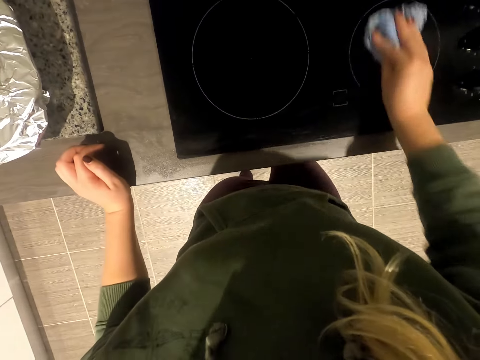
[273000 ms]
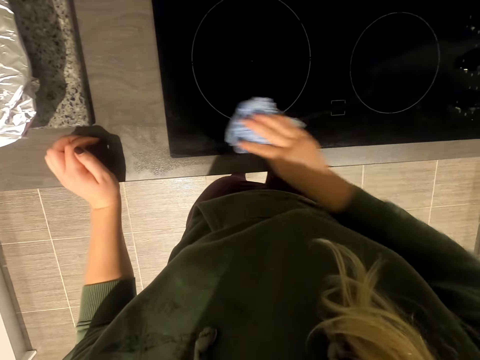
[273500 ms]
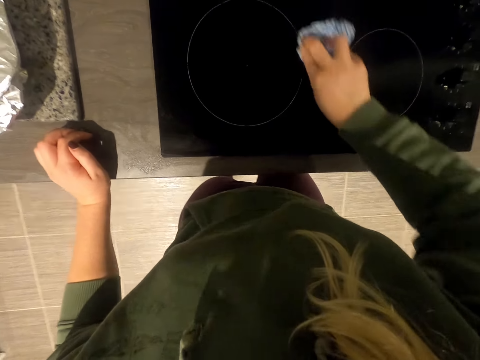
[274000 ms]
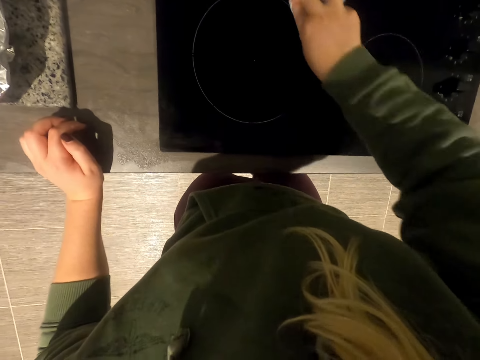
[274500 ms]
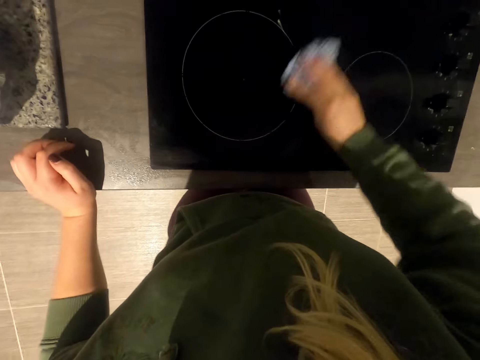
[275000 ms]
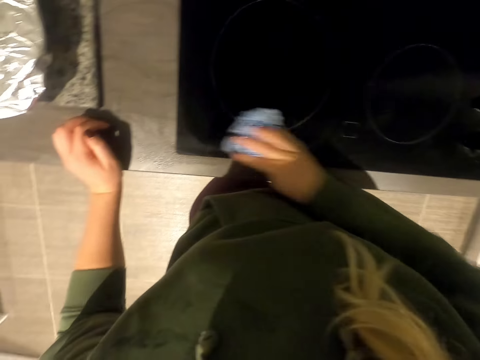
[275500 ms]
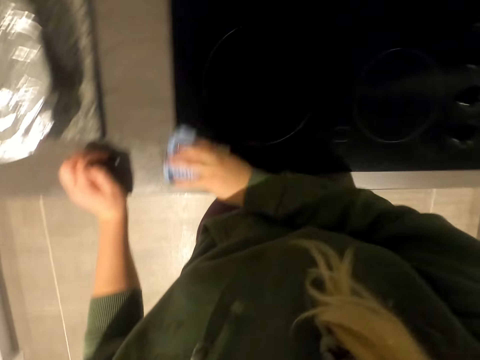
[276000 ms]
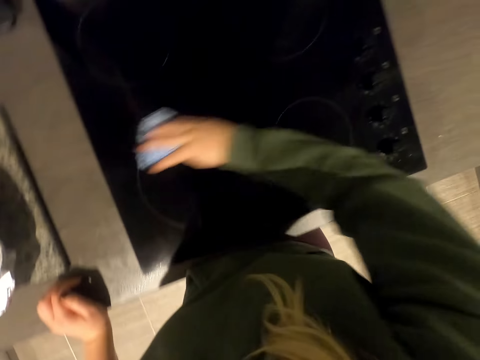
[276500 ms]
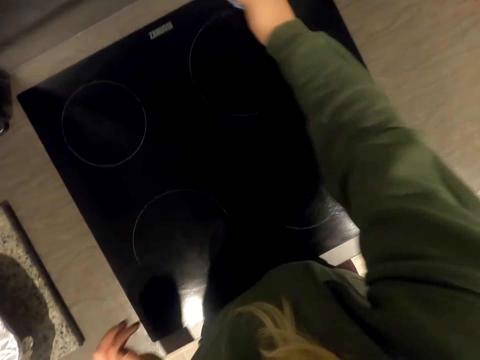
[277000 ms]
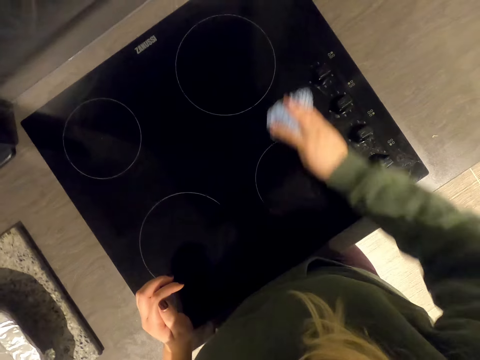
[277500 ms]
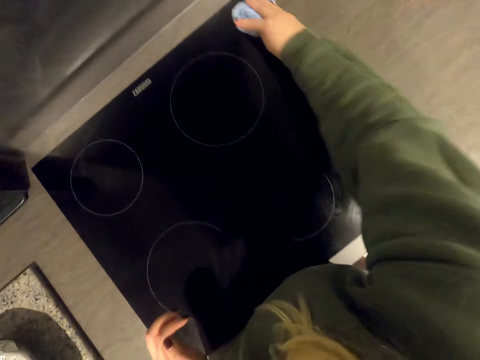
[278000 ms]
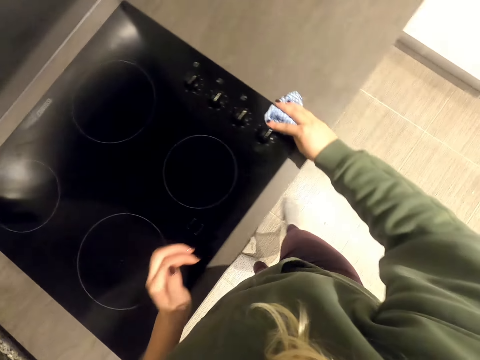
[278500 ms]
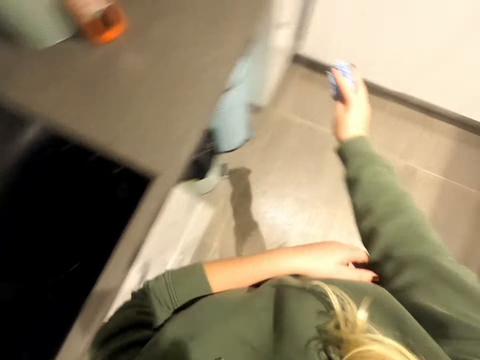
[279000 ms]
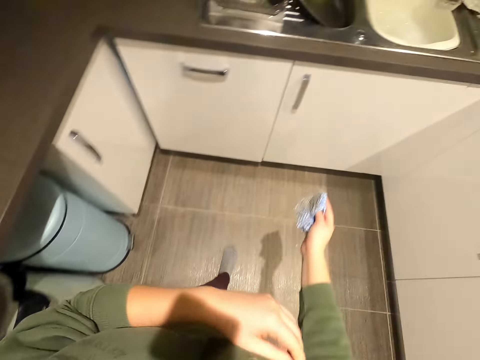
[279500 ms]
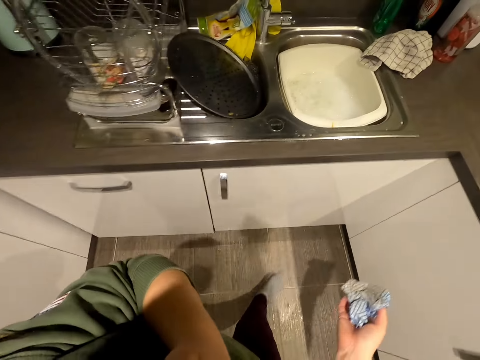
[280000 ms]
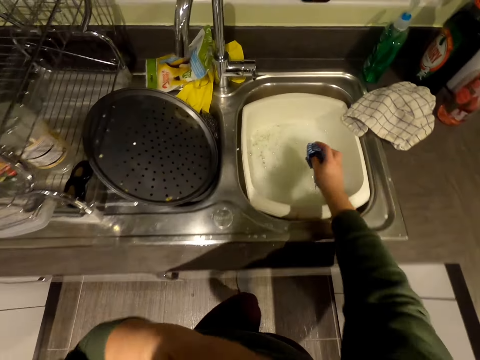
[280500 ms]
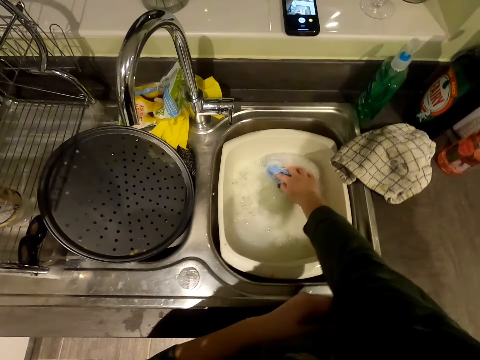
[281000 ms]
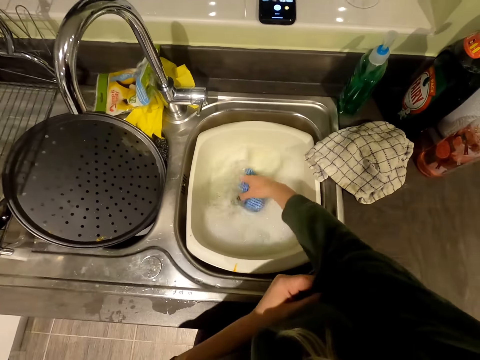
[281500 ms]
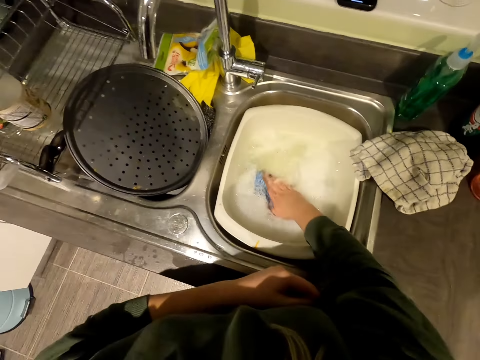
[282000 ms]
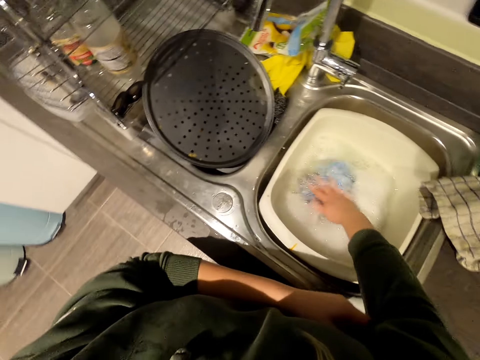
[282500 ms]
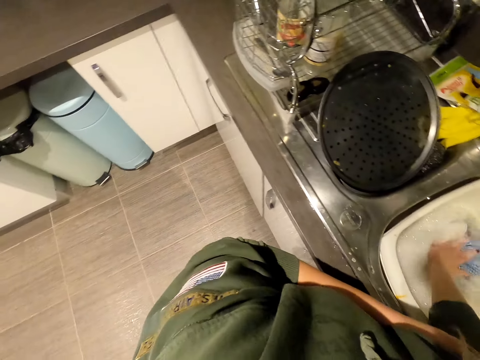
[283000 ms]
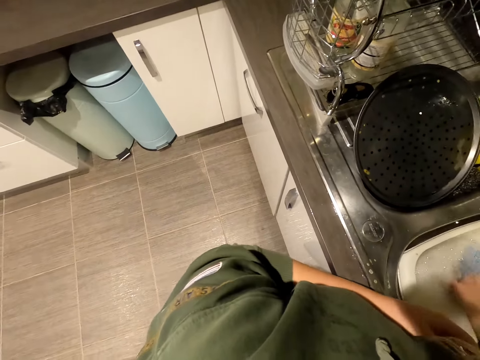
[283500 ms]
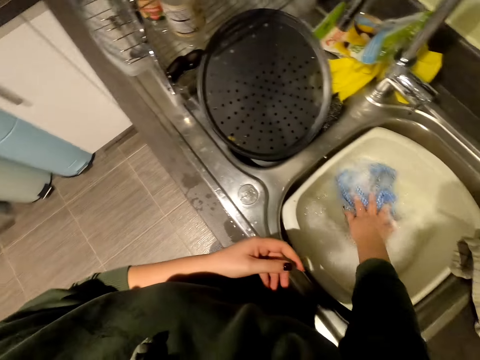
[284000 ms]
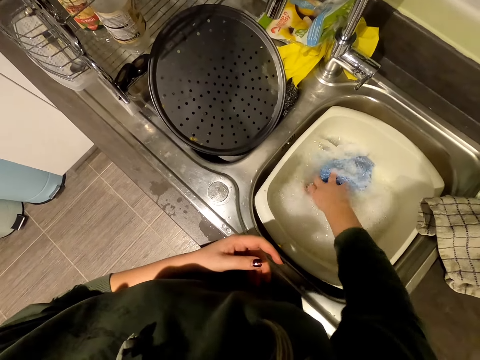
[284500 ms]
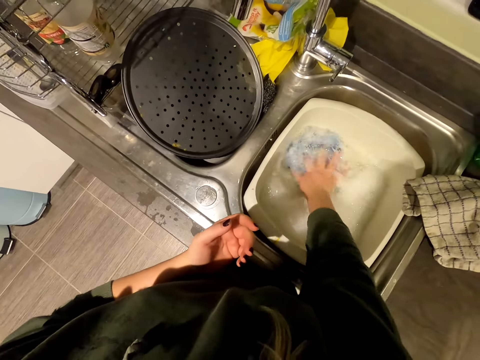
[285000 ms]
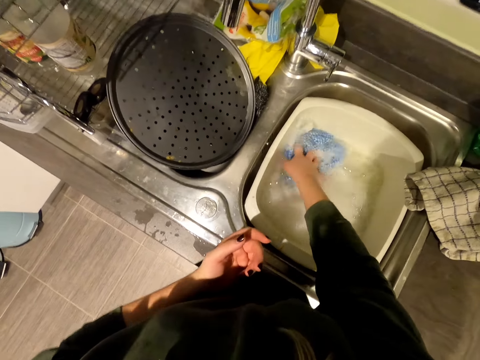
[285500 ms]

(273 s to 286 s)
The camera wearer walks towards the sink, pulls the sleeve, dips the cloth in the sink and shakes the cloth.

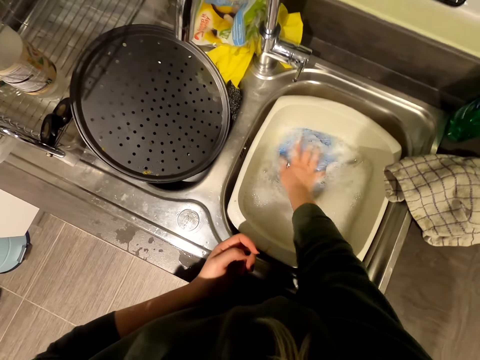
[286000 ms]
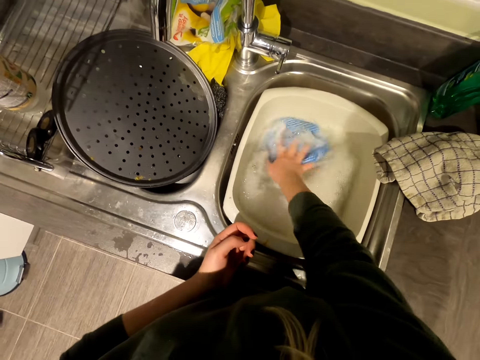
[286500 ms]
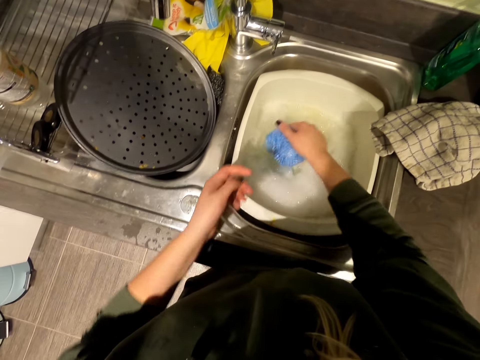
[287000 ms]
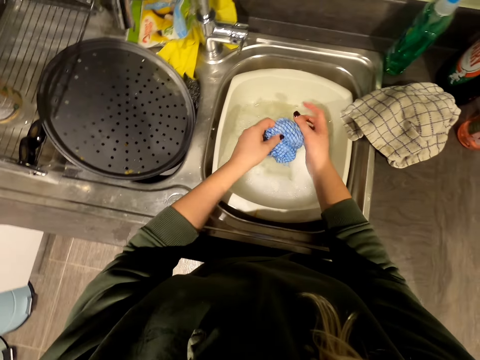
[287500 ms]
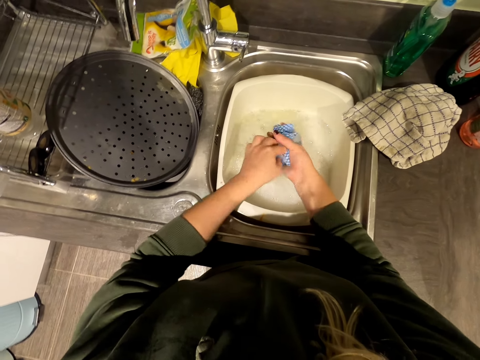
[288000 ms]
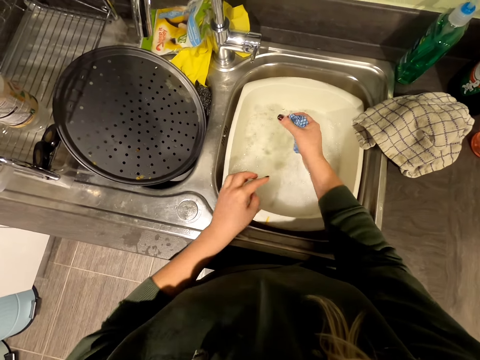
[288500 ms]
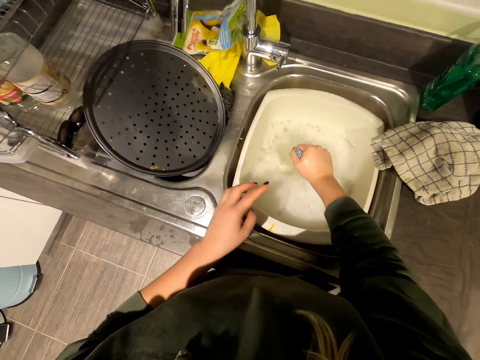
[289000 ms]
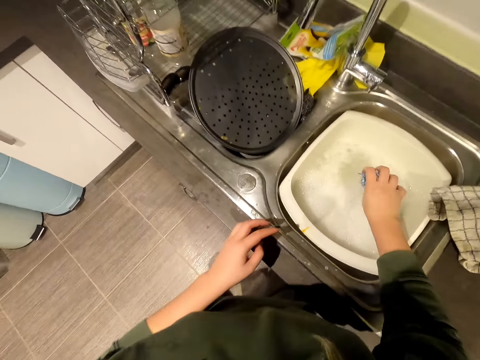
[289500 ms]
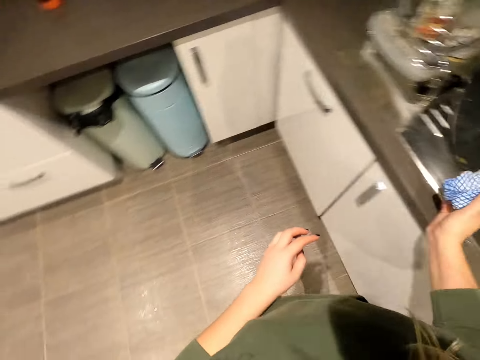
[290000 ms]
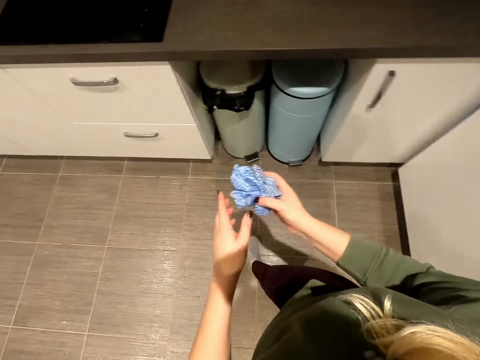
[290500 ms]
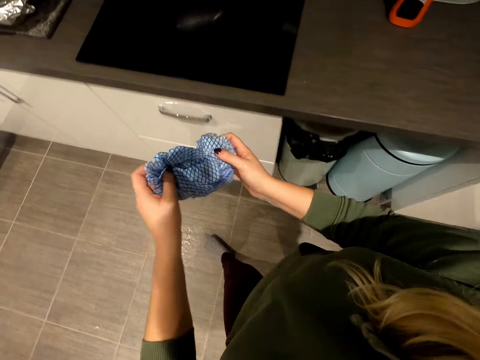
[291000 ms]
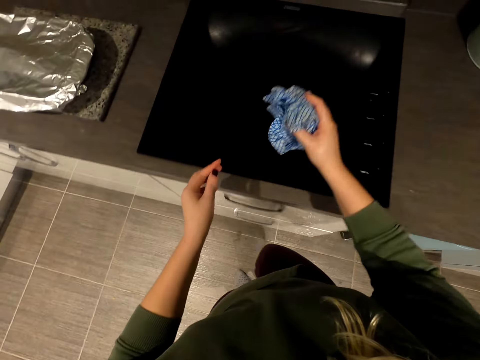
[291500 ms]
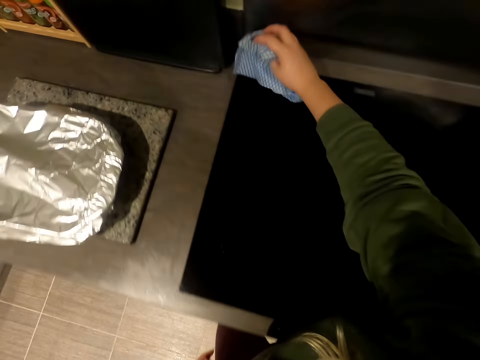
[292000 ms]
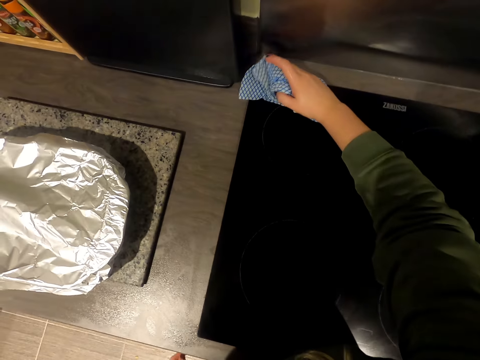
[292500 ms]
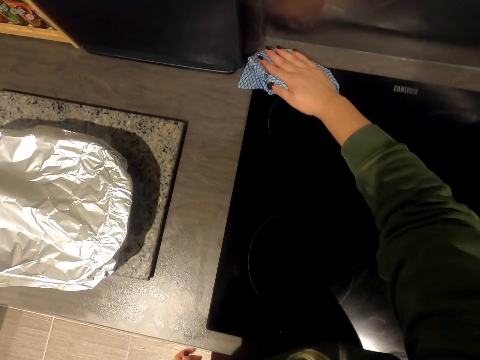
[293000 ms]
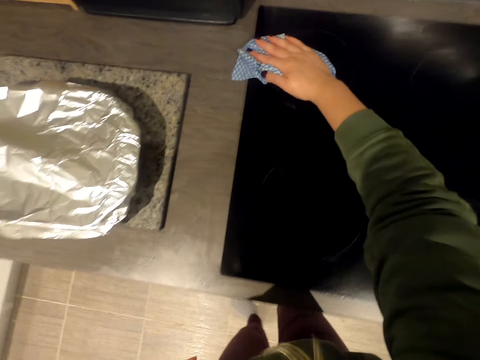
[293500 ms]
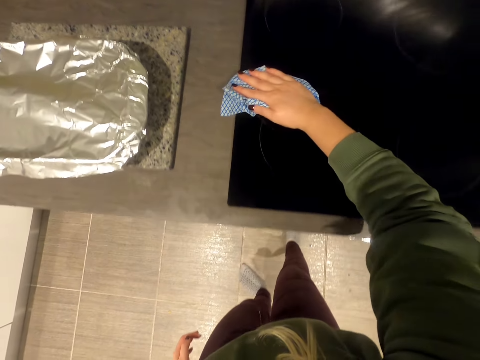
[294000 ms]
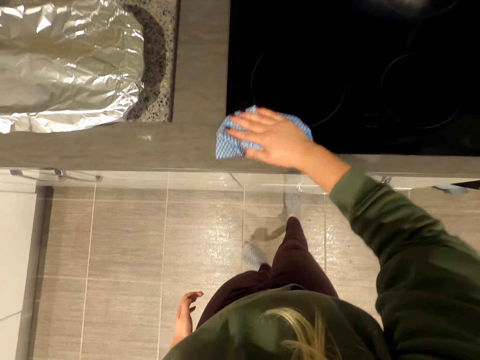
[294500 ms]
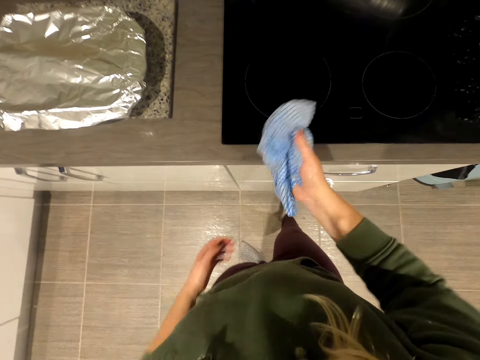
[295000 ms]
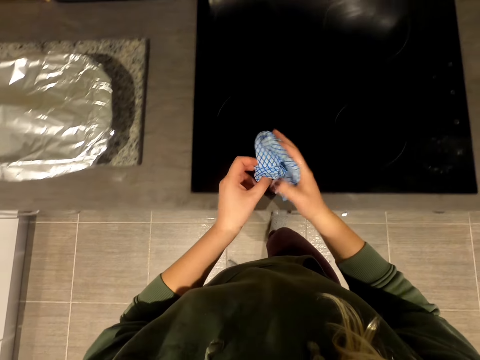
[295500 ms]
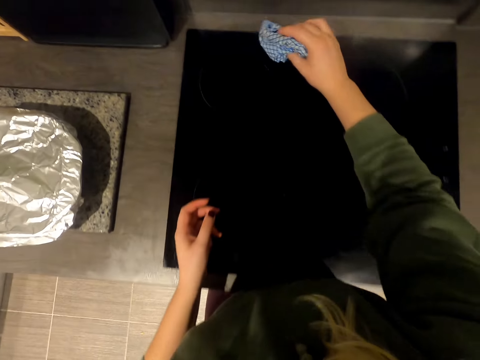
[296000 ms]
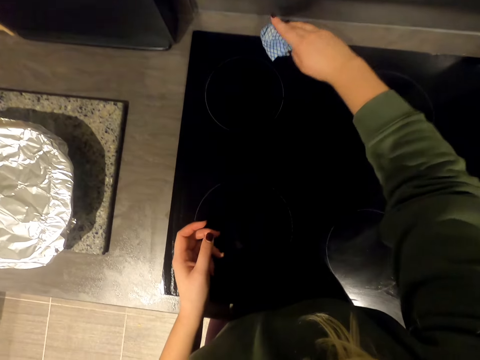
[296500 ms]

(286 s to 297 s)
The camera wearer drains water from the cloth. They walk in the room. They wipe the cooker.

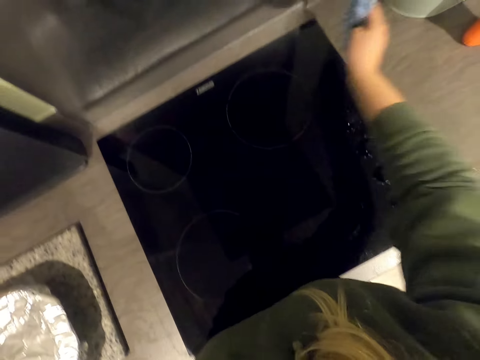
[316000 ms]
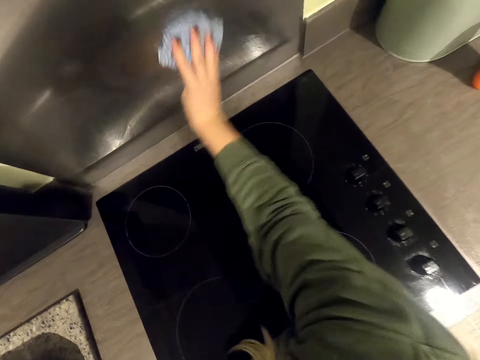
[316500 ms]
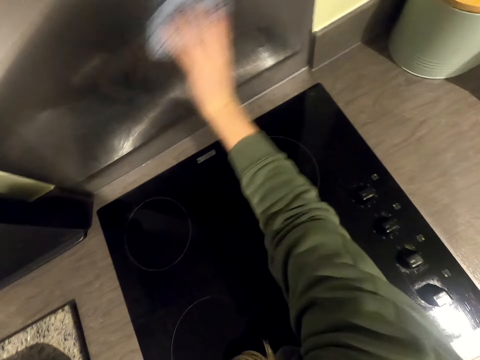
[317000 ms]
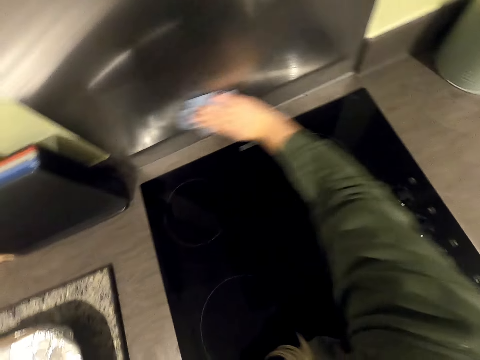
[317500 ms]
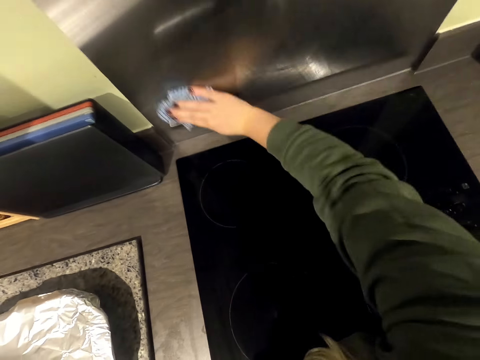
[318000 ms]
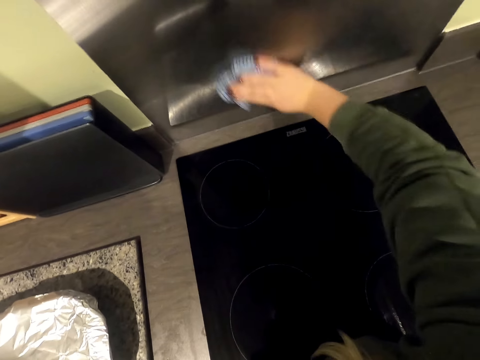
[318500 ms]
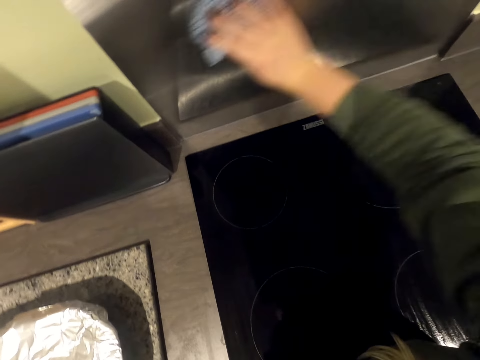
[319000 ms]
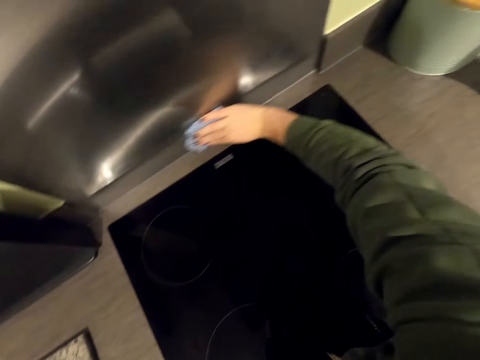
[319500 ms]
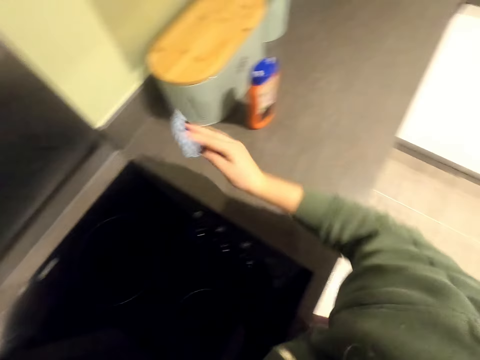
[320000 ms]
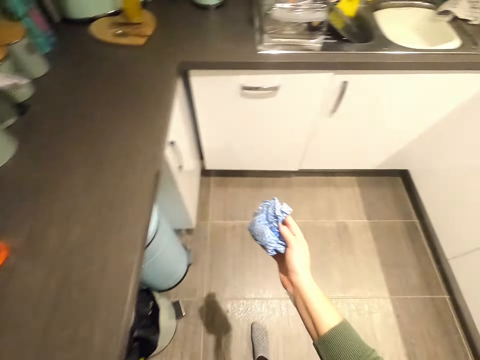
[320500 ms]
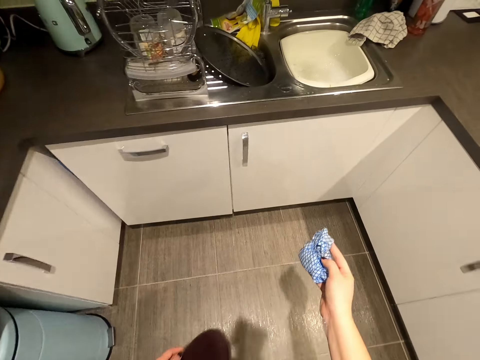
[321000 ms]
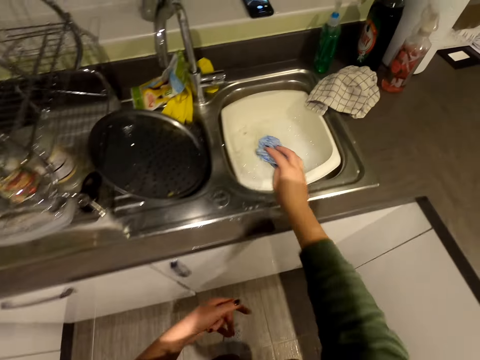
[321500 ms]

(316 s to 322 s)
The camera wearer wipes the wall. They walk in the room.
